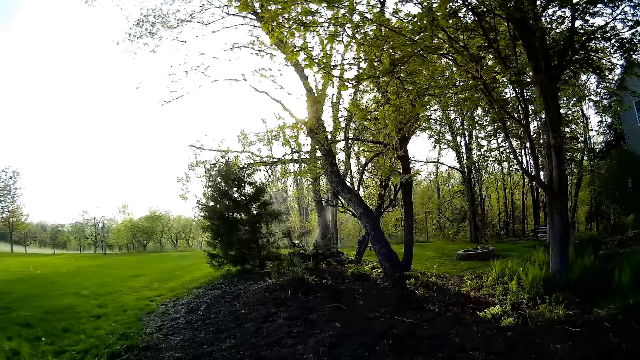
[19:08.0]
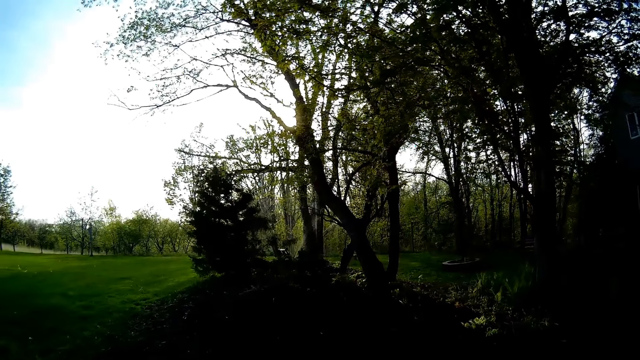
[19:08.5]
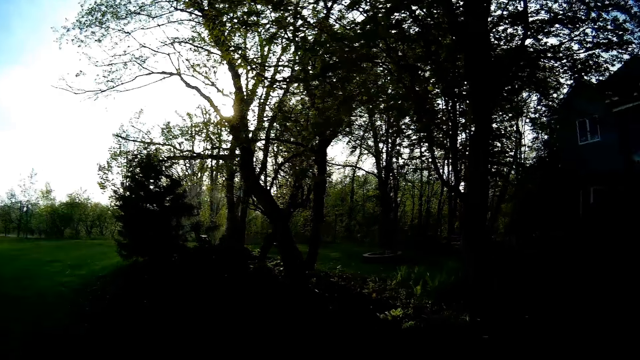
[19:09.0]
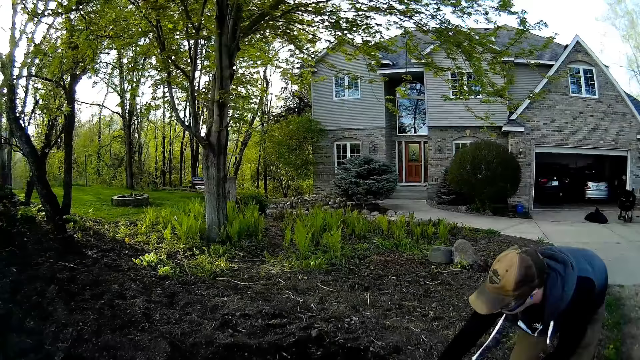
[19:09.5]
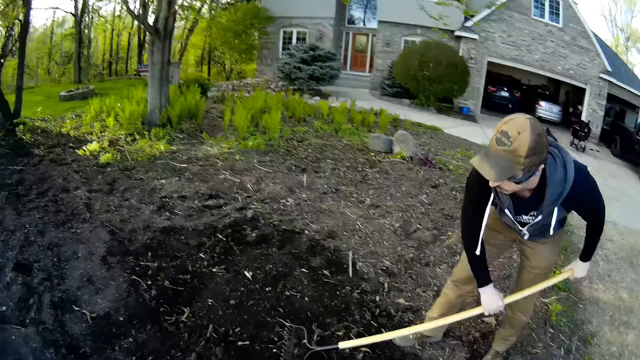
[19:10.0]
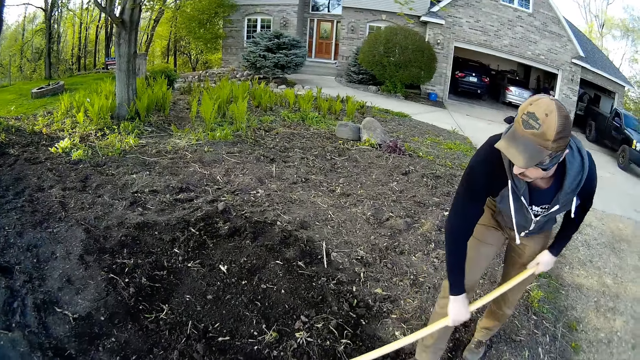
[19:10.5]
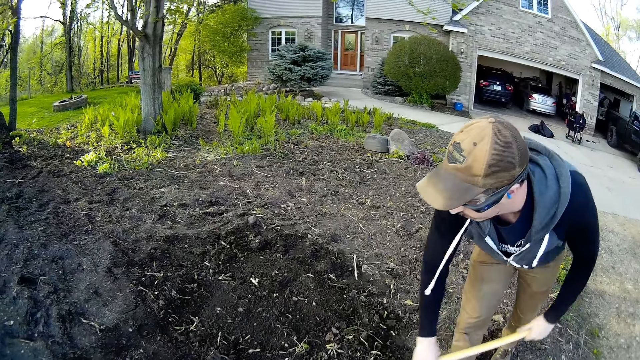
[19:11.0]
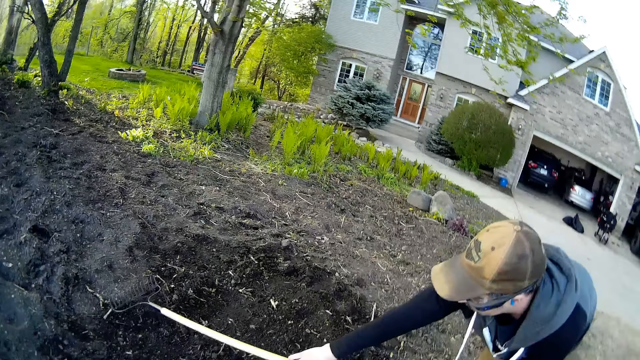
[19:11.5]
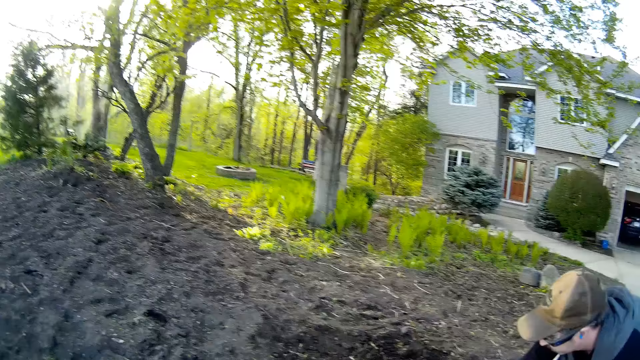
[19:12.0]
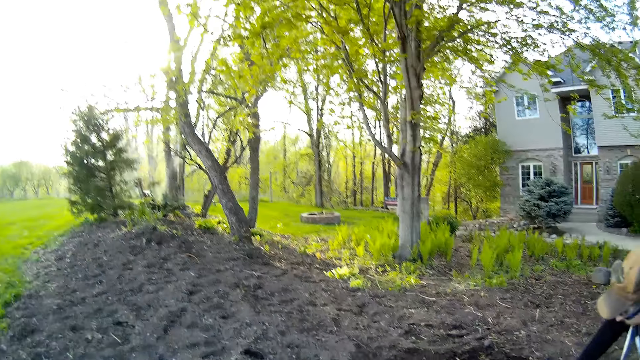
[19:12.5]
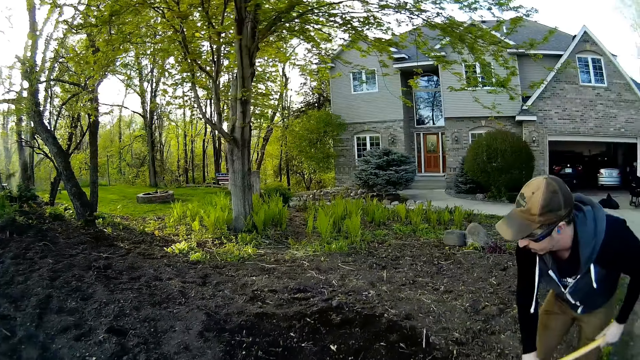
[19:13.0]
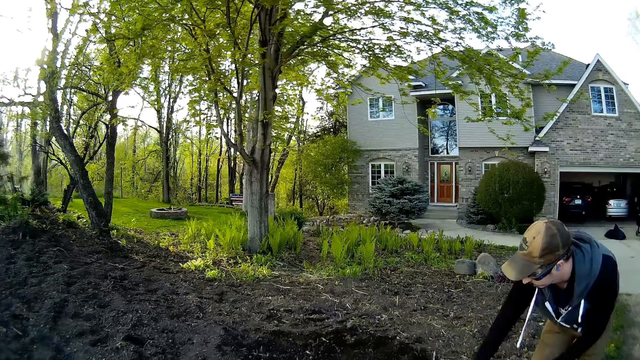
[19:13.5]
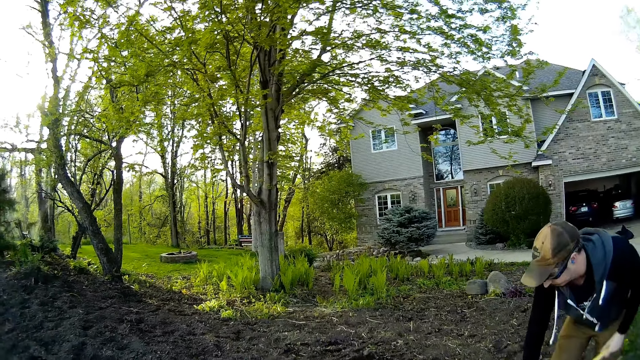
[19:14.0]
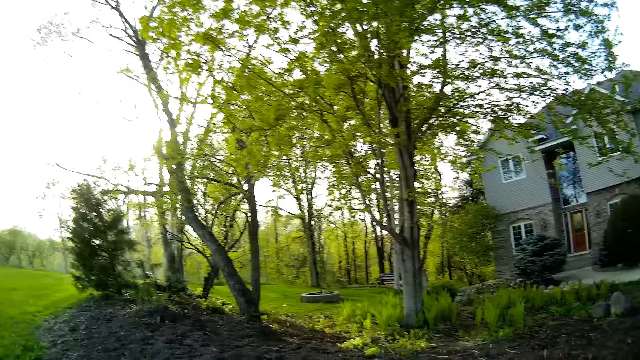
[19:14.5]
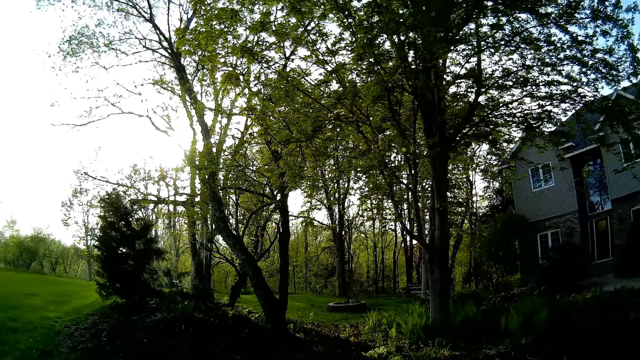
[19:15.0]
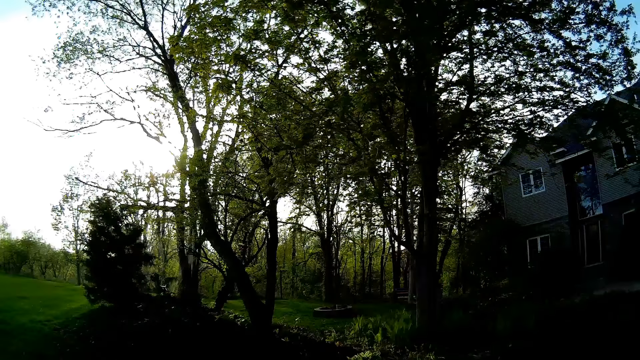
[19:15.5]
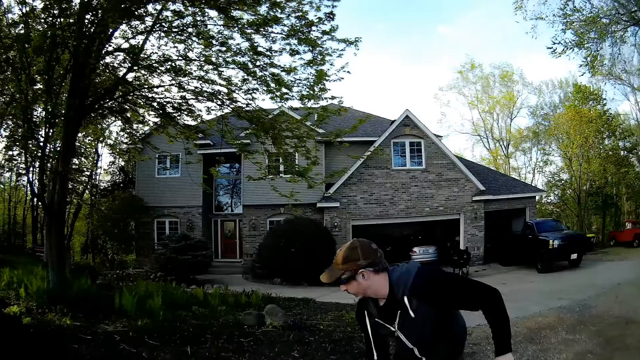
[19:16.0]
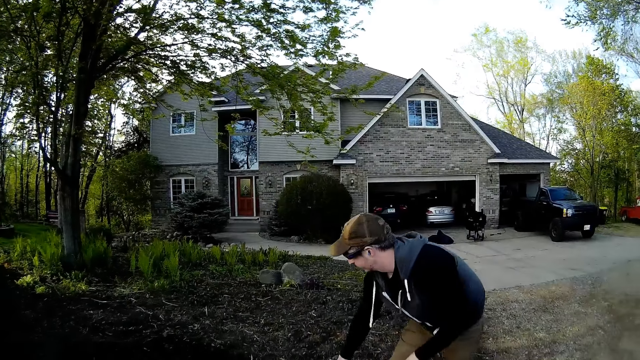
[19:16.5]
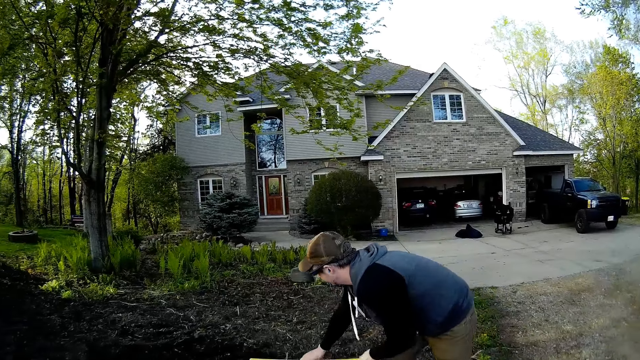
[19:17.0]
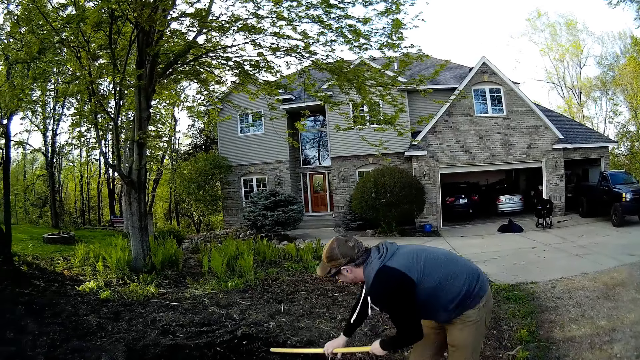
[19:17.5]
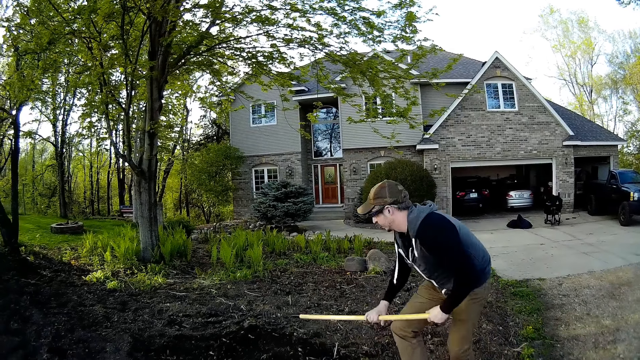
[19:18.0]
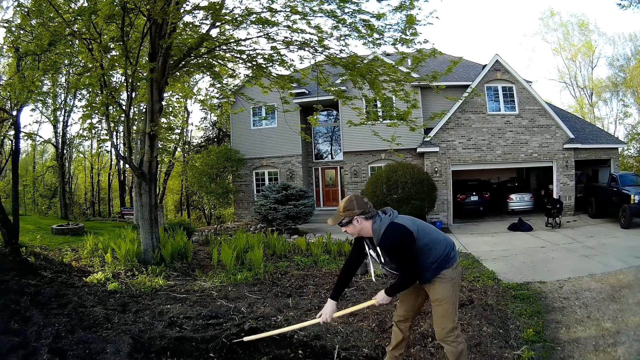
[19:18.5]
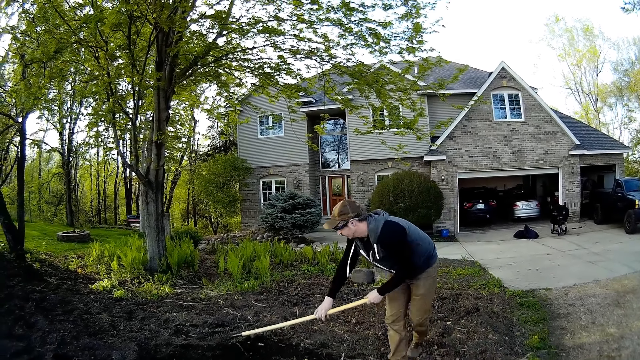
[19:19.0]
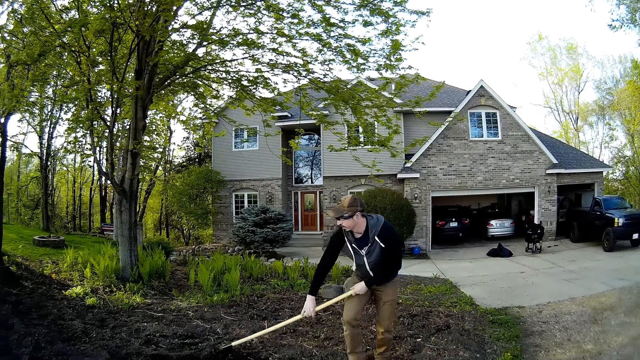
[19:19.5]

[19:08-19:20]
The camera wearer talks with a man.

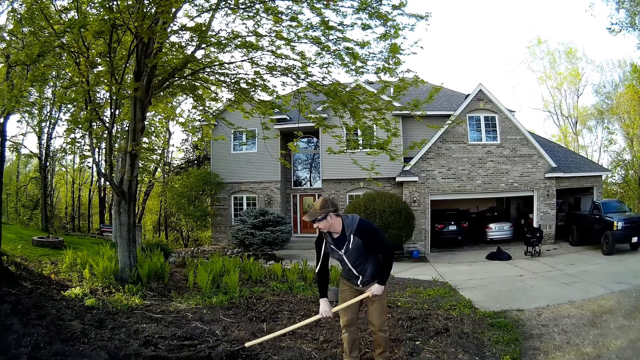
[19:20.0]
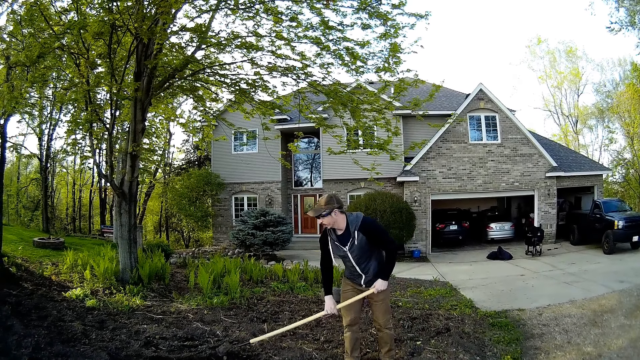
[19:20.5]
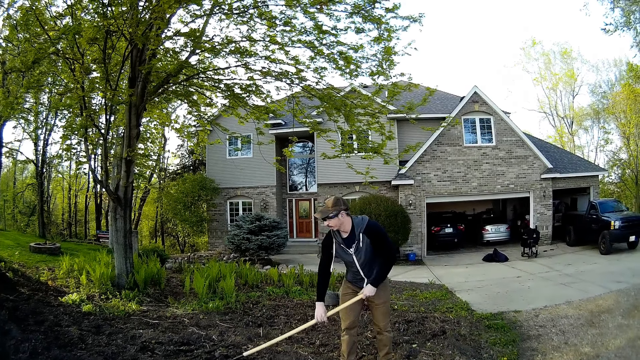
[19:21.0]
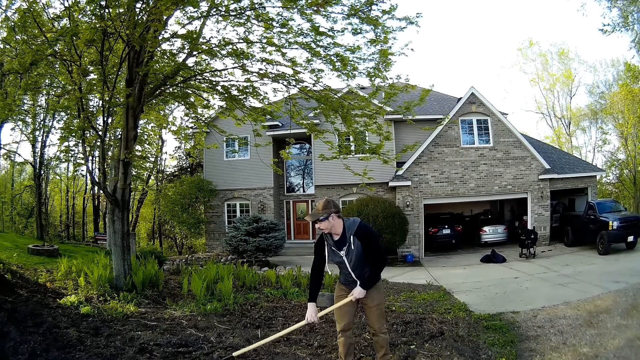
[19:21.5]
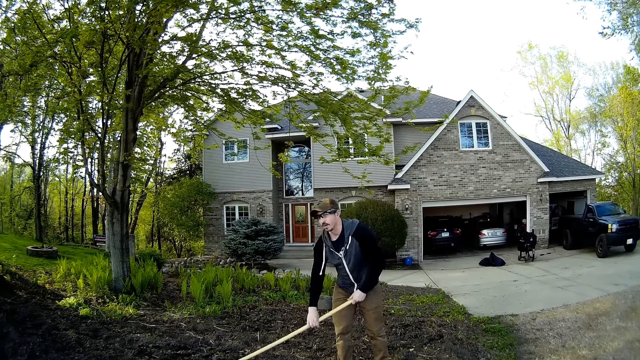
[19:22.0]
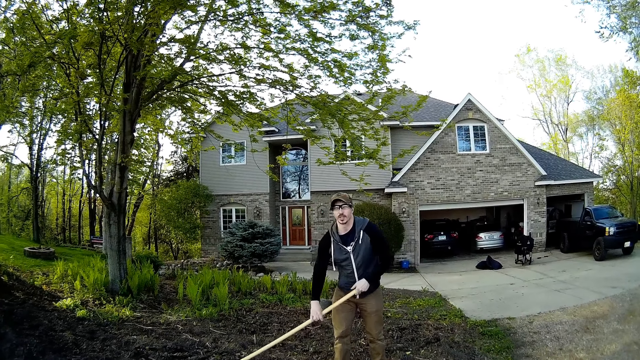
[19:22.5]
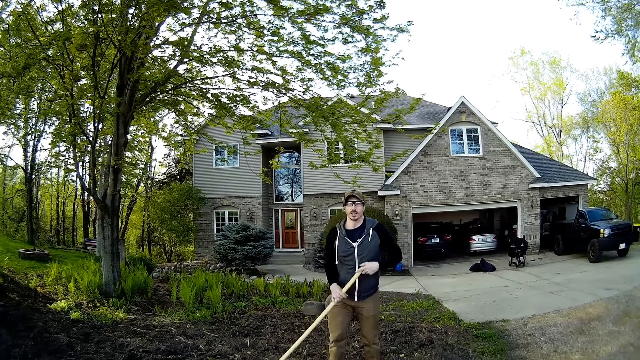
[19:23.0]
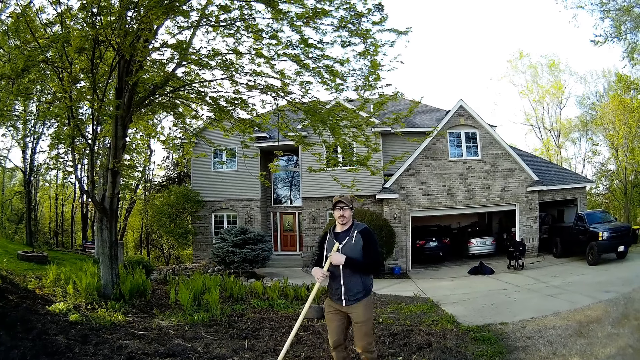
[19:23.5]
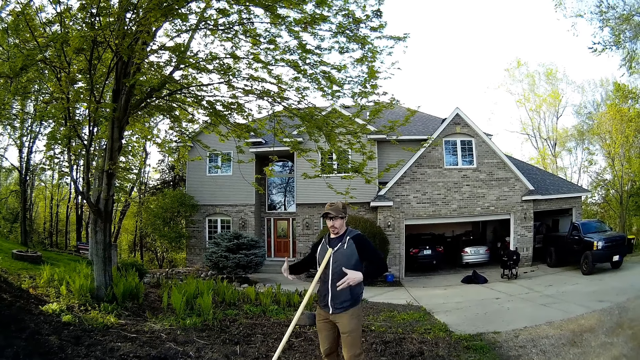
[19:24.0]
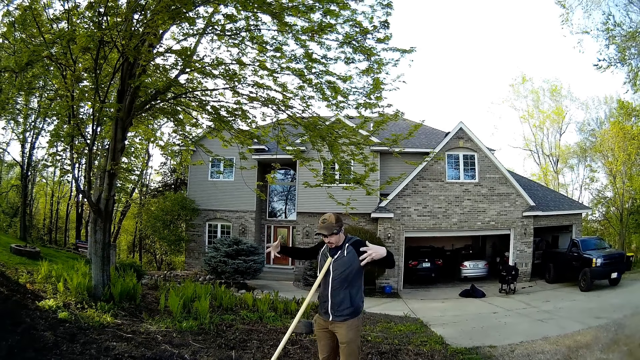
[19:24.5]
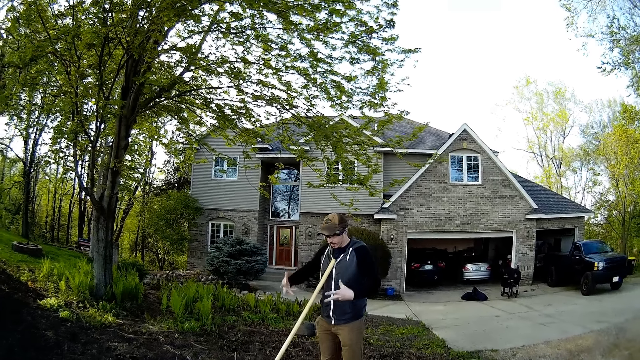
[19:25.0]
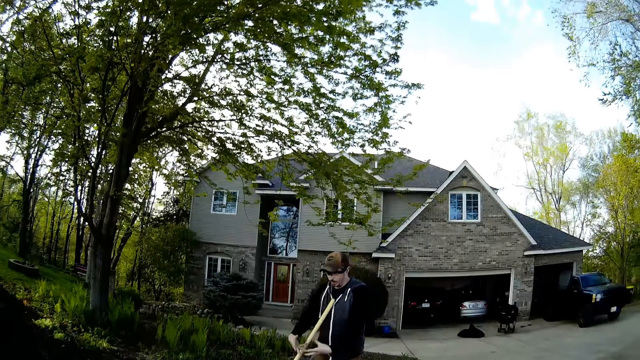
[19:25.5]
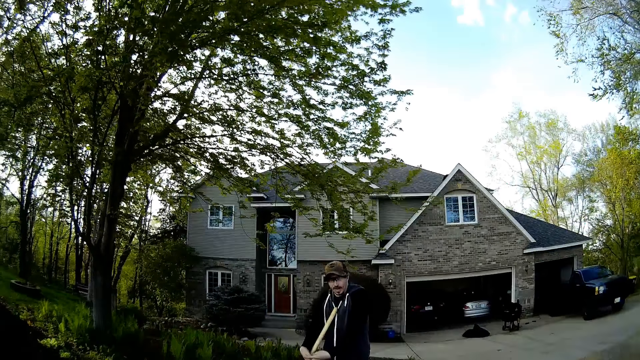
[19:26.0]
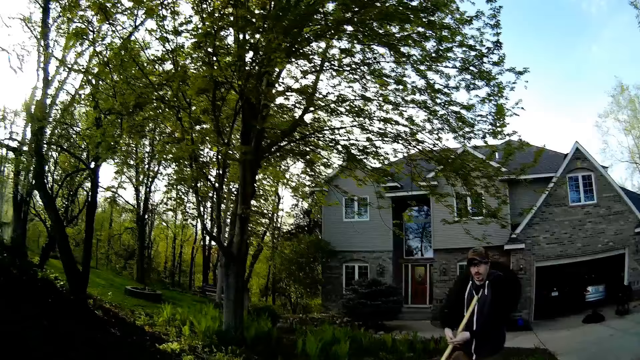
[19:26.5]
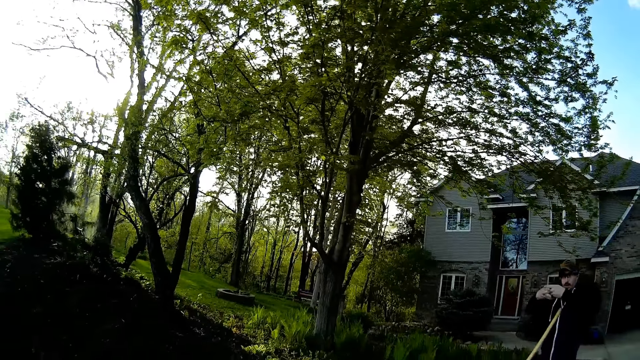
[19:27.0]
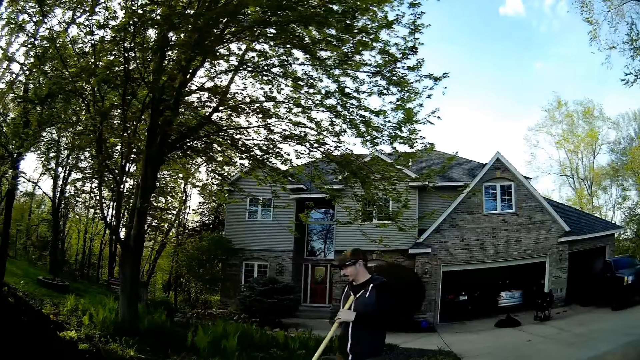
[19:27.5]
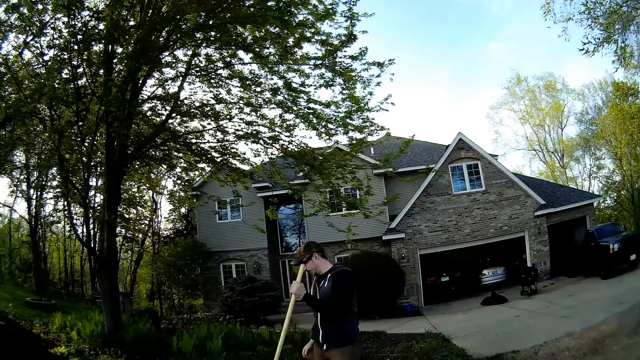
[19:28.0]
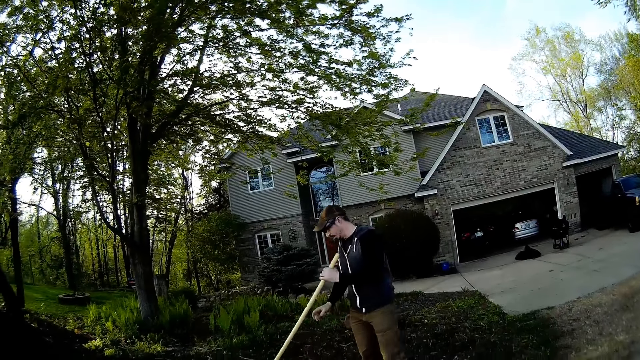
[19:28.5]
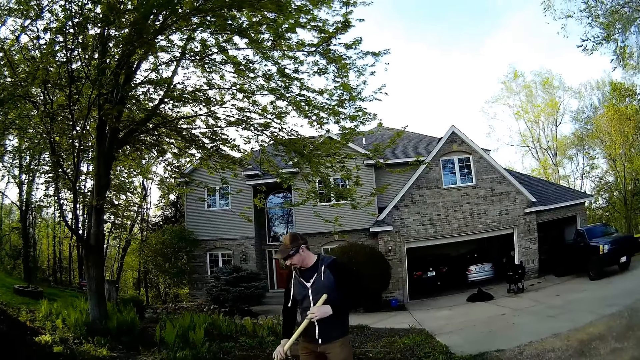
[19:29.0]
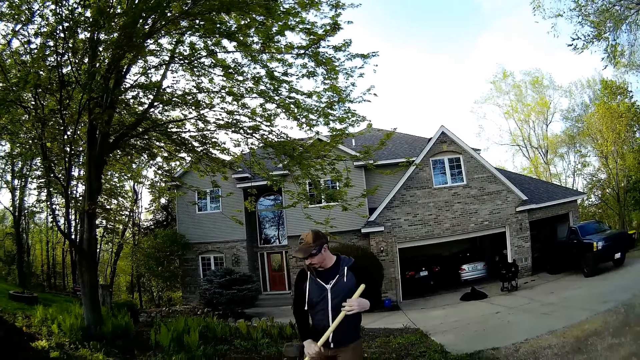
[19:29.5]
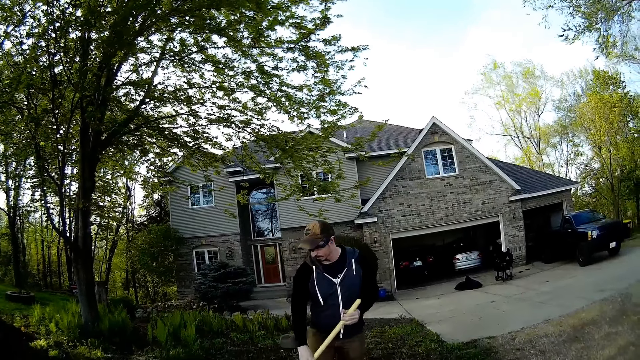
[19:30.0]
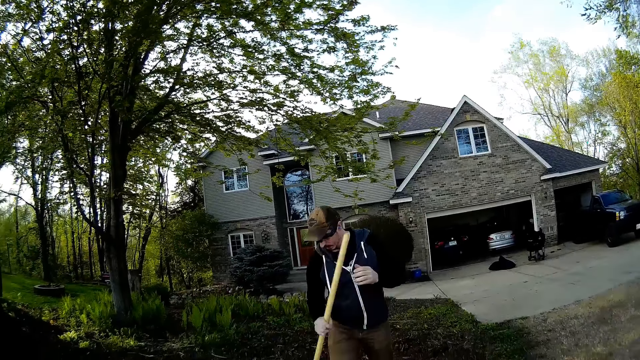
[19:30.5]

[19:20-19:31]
A man stops to level the soil with a rake. The man tills the soil with the rake in his two hands. He levels the soil with the rake.
